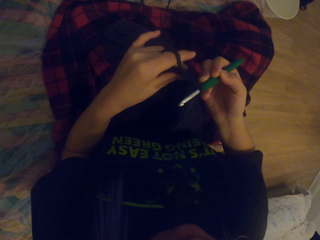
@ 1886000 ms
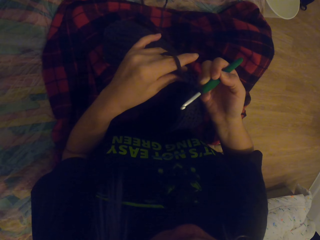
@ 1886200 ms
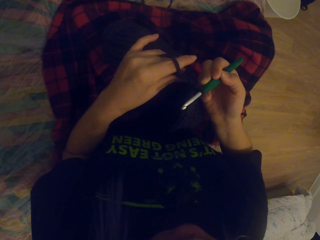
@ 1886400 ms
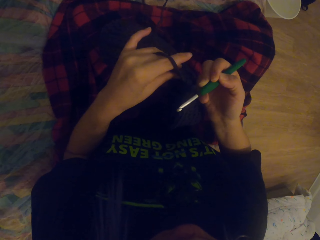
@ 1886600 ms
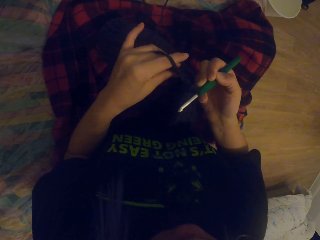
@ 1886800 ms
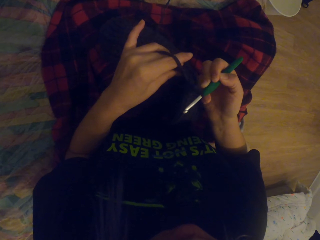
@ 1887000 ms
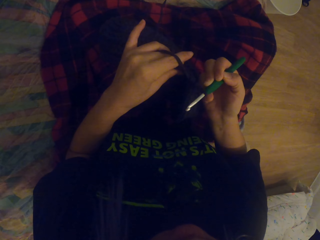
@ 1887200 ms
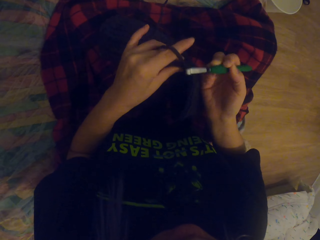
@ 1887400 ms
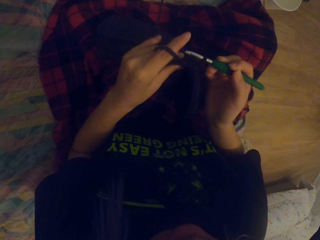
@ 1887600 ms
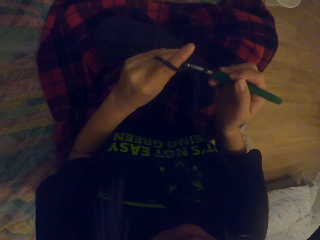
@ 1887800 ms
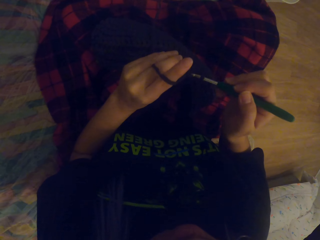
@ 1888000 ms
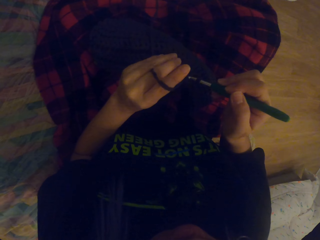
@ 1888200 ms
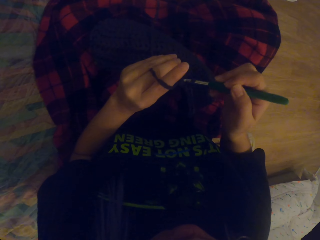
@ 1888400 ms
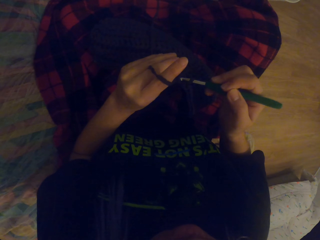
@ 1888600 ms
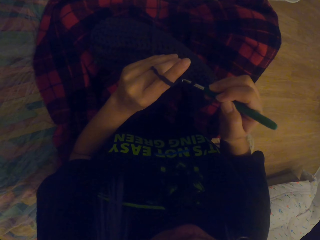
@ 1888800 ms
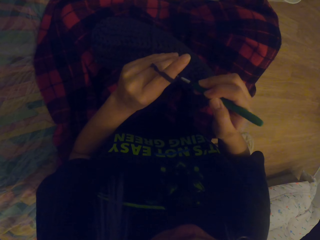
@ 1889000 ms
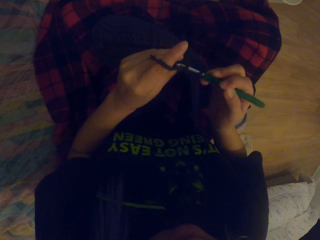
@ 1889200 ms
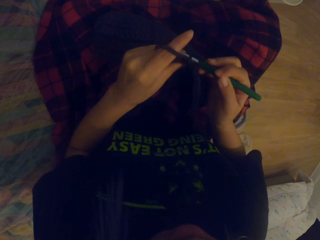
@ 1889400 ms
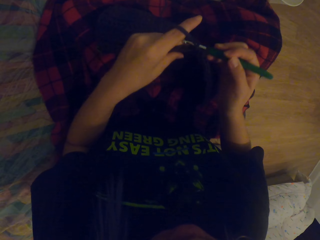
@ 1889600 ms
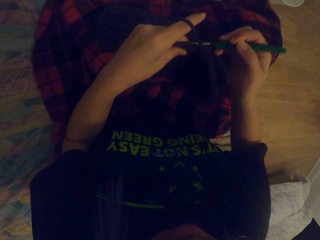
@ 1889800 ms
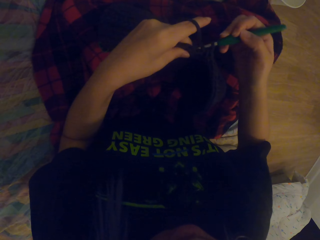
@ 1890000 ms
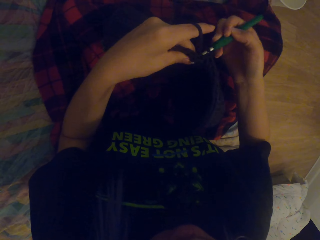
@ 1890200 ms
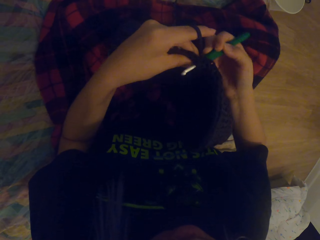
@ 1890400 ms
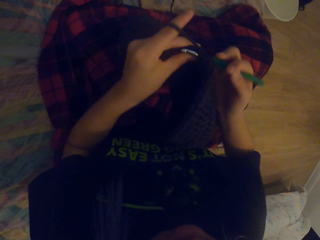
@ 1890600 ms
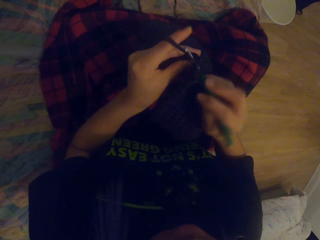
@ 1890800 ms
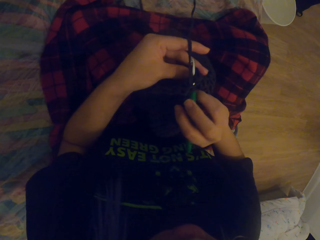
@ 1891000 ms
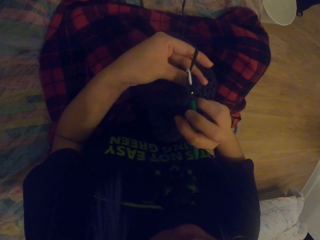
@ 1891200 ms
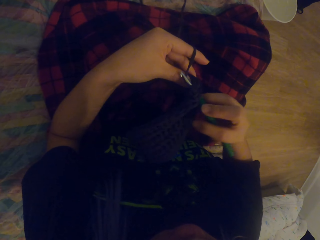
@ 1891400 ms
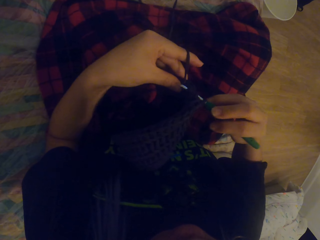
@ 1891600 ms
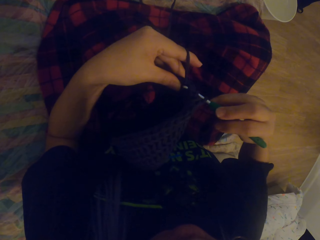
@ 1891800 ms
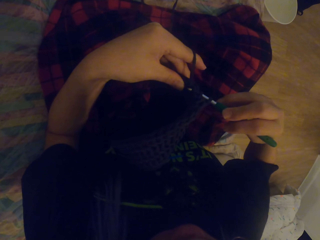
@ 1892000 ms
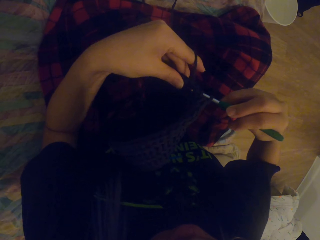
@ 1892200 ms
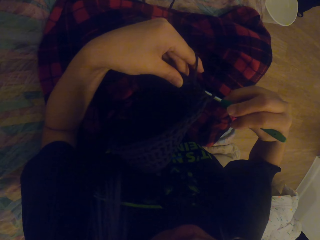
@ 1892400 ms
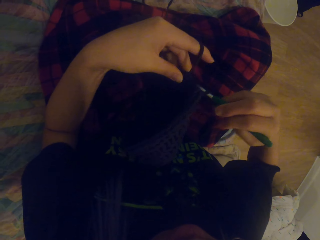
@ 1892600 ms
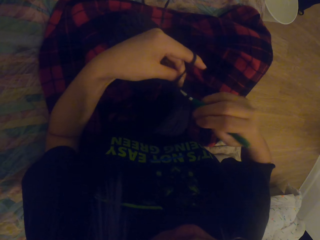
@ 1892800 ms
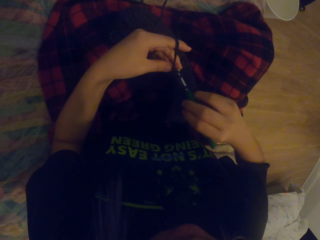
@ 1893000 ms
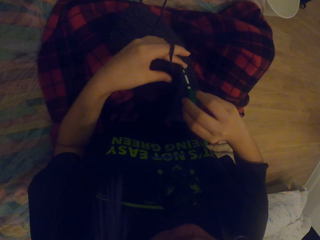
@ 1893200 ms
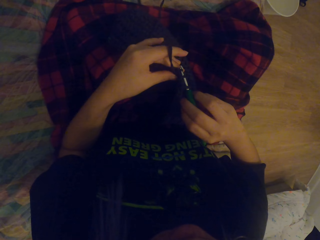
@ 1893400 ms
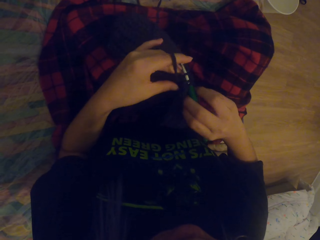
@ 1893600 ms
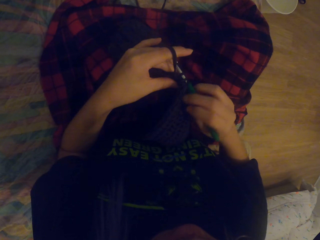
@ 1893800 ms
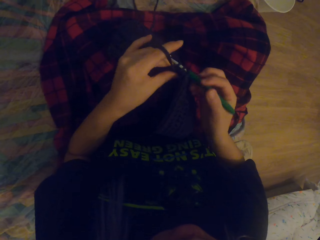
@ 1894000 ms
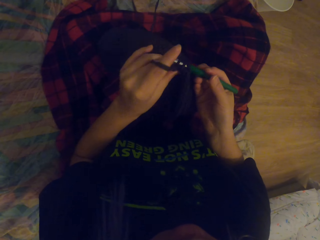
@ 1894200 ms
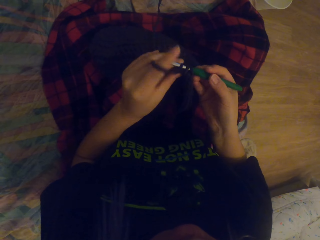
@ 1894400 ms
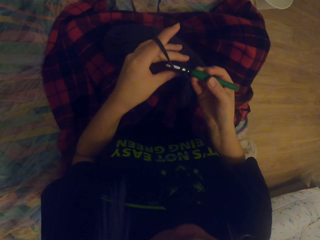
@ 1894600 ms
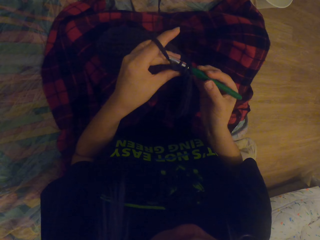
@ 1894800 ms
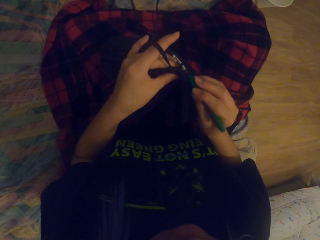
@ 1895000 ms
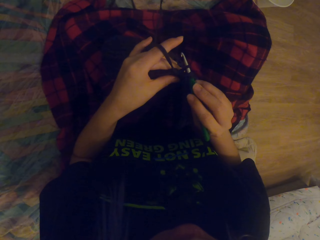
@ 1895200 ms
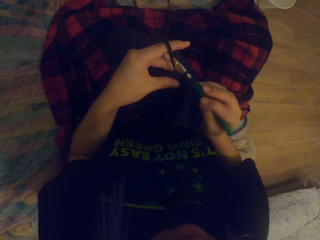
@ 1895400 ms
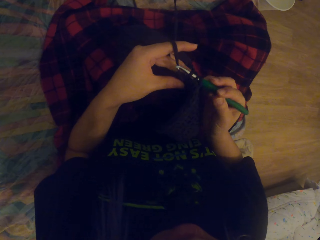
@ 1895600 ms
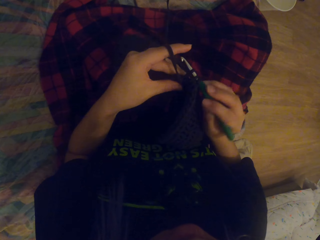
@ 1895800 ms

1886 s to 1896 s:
The camera wearer pulls up the thread. They crochet the thread in. They crochet the thread out.

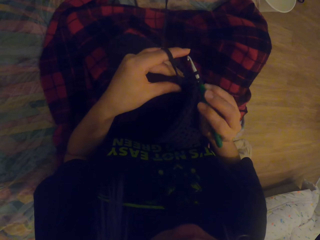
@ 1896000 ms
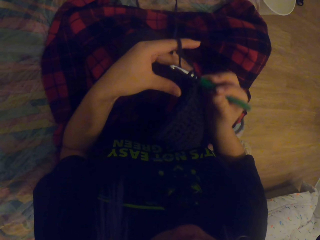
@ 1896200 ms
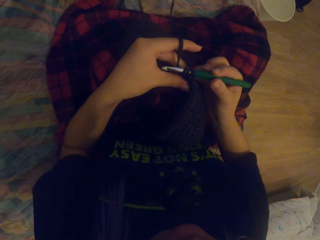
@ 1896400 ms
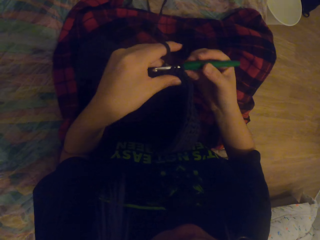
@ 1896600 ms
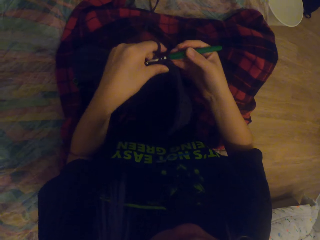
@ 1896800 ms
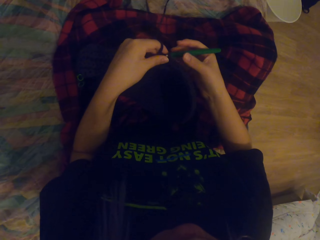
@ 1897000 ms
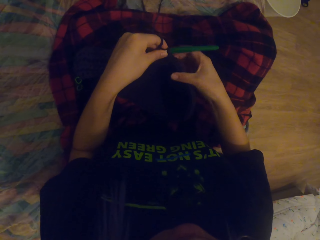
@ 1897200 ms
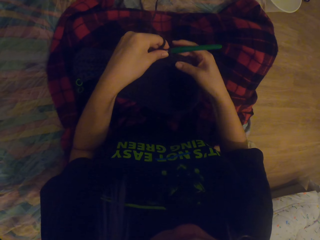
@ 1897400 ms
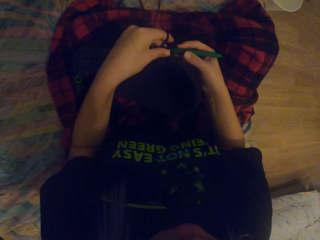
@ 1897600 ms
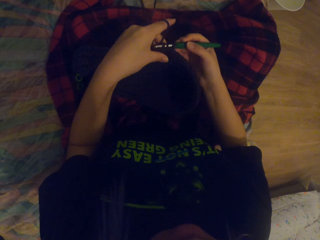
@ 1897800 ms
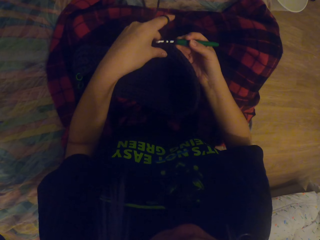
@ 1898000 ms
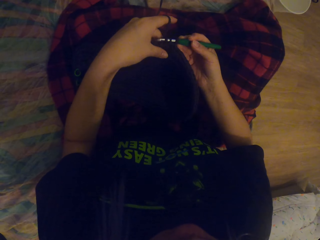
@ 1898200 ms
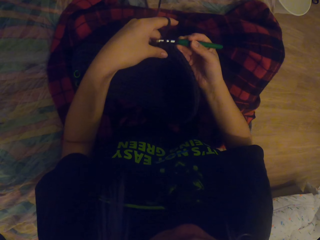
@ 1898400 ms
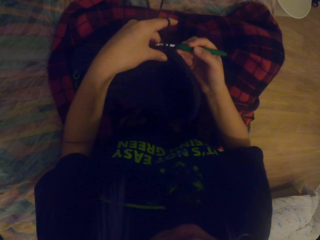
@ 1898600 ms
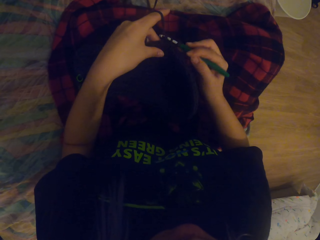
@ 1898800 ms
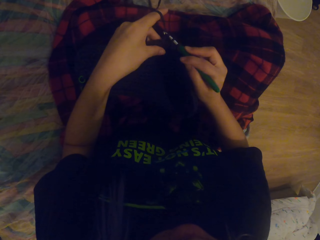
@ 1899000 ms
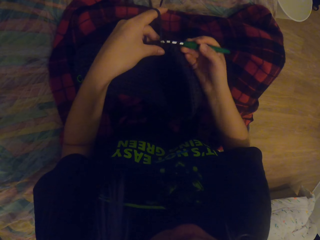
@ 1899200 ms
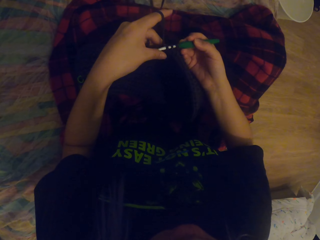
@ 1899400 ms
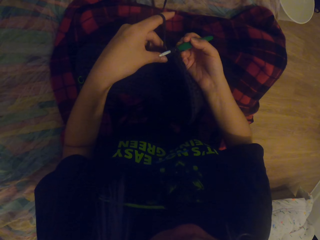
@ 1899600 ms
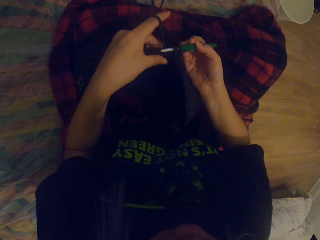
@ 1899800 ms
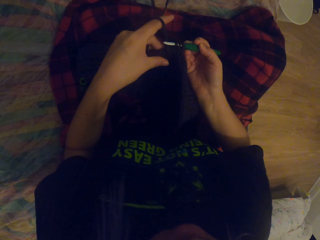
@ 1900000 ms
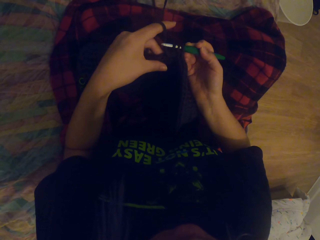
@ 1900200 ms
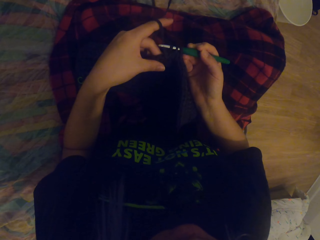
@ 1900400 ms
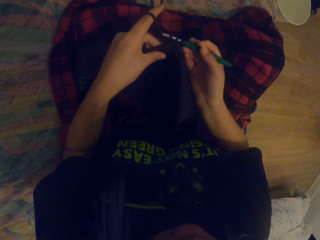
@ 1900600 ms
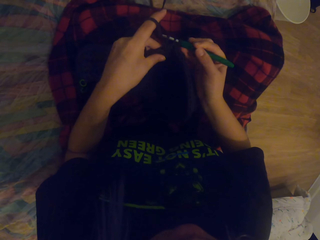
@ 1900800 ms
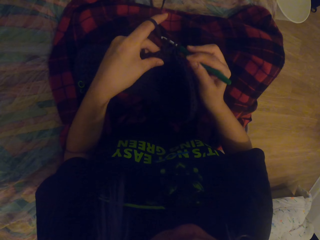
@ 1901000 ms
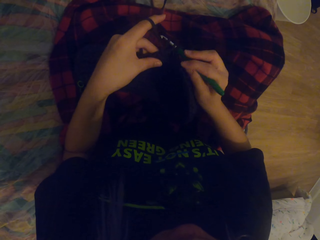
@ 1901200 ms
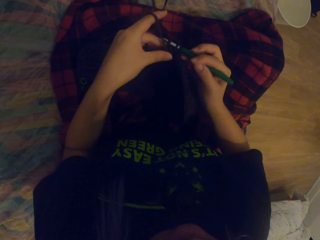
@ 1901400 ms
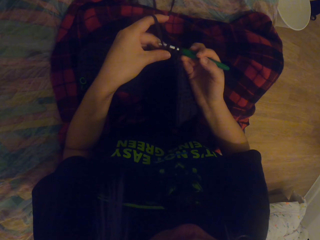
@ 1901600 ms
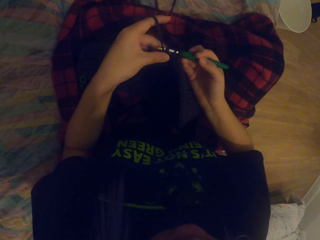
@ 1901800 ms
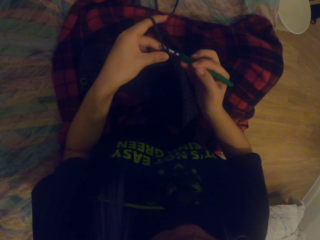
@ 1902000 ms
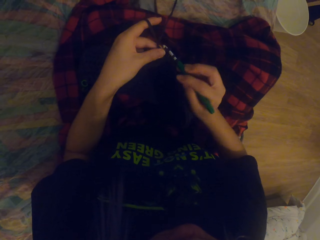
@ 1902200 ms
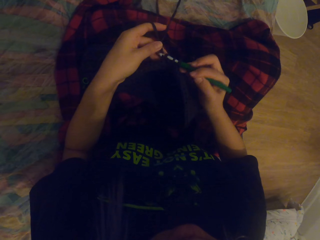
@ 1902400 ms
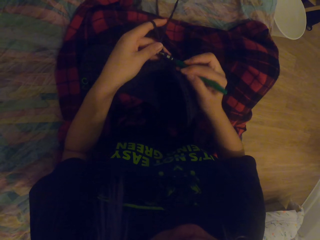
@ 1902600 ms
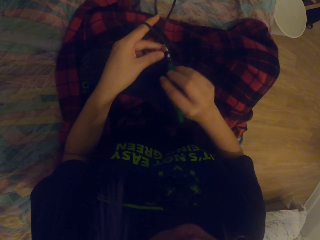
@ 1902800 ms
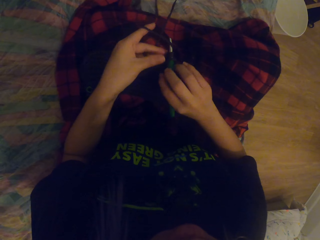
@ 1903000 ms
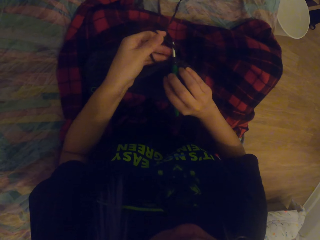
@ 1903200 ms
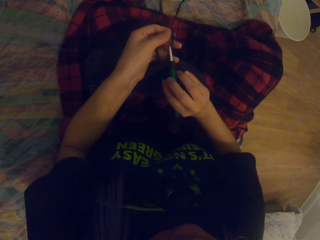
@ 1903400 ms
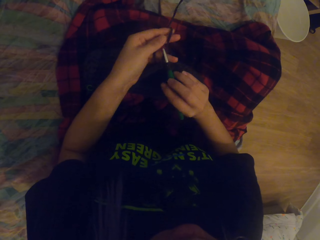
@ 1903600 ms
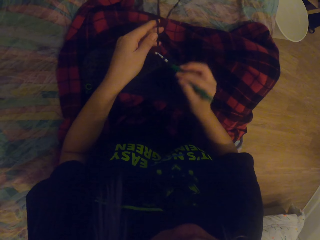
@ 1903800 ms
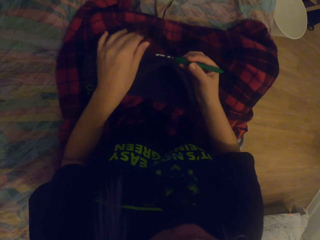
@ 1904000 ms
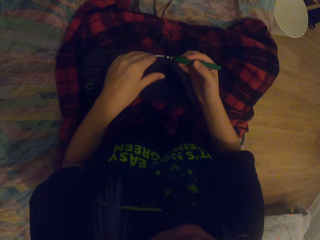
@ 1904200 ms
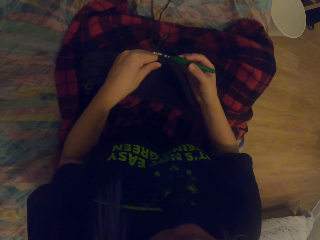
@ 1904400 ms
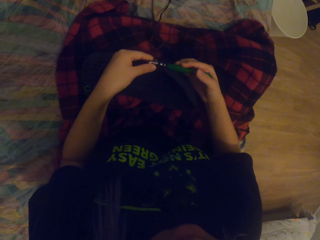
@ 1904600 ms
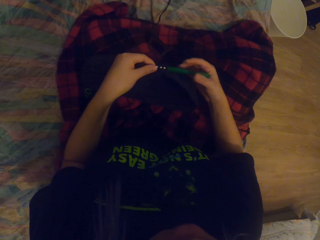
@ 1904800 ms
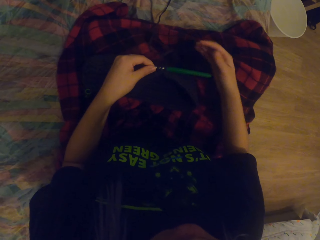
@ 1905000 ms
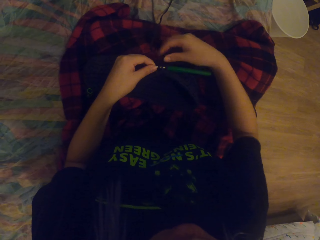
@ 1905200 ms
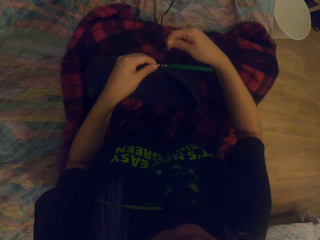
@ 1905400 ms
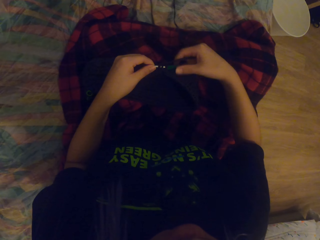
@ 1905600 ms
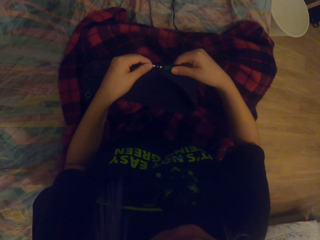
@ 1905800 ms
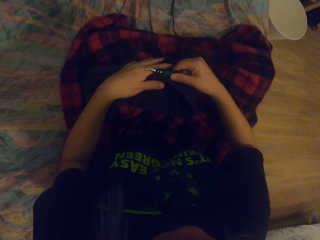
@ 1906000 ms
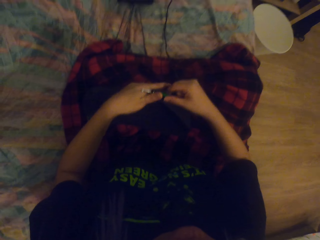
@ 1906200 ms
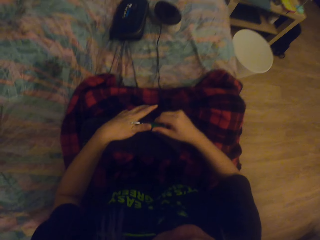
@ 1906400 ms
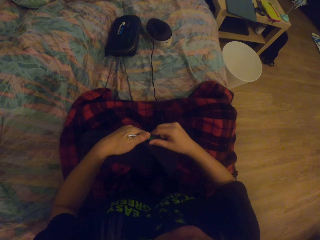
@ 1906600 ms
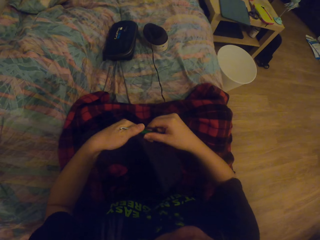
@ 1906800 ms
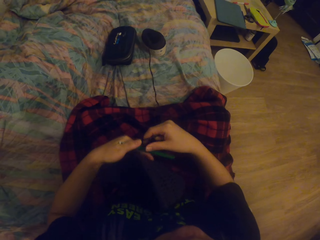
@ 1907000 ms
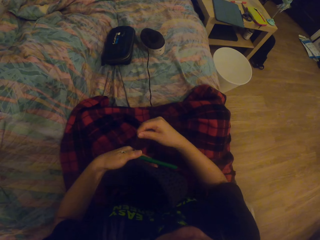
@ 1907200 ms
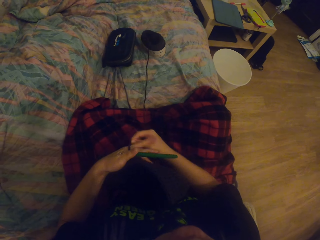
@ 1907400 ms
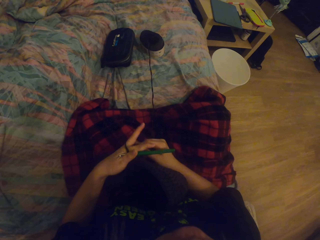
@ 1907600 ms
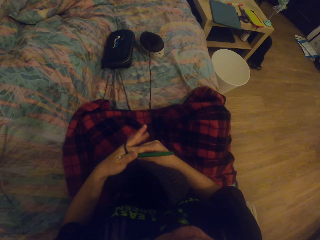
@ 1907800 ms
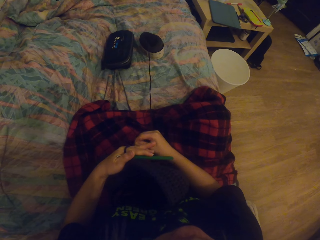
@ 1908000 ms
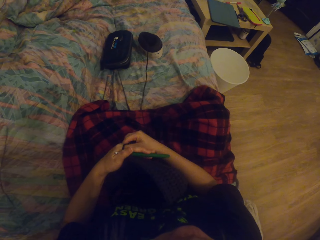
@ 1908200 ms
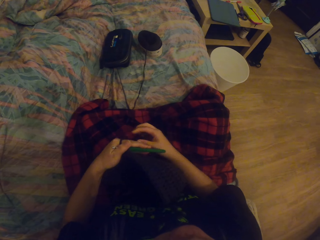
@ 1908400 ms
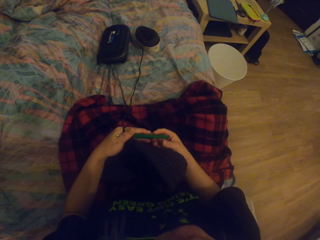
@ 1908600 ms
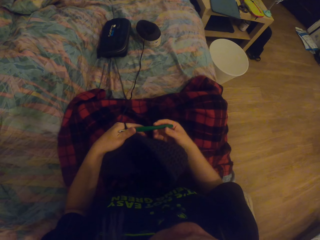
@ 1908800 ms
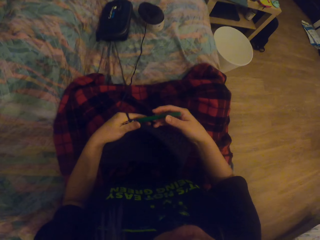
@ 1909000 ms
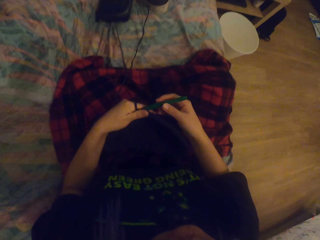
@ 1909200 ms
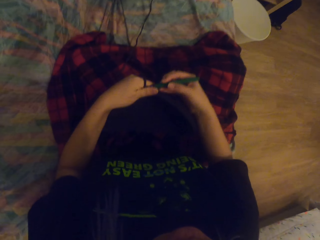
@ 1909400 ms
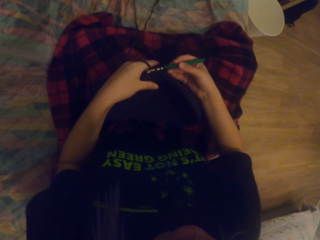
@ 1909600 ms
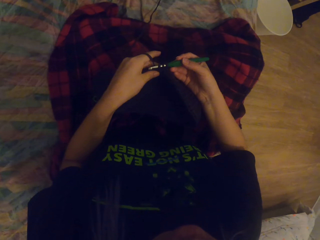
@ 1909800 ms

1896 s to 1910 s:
The camera wearer places the bag down. They crochet the thread in. They release the thread. They roll the thread on the hand. They fold a string around the fingers.
